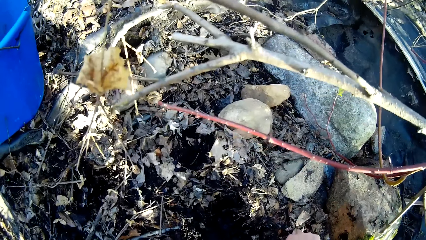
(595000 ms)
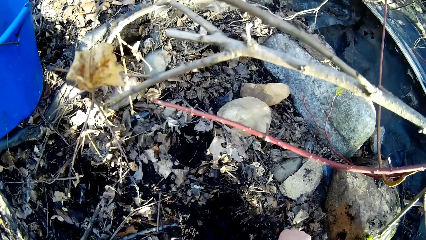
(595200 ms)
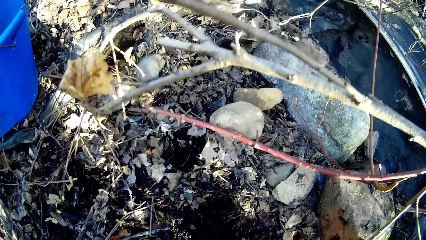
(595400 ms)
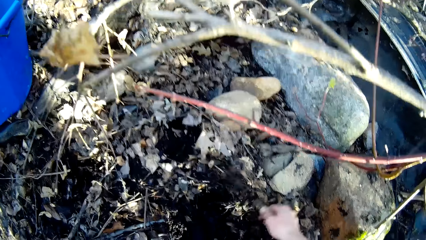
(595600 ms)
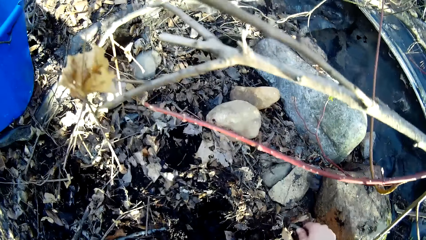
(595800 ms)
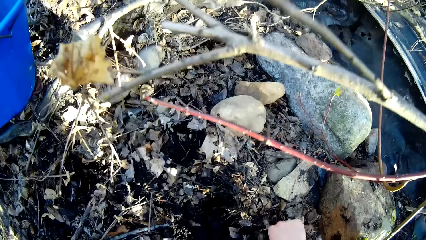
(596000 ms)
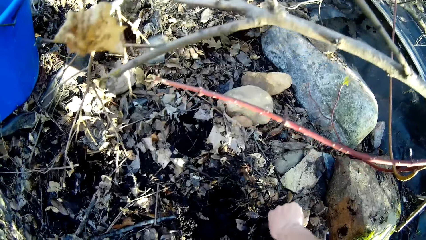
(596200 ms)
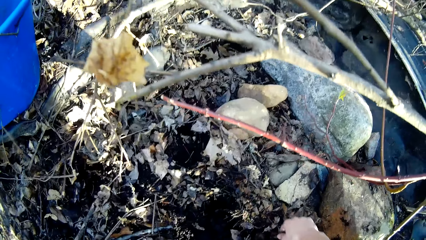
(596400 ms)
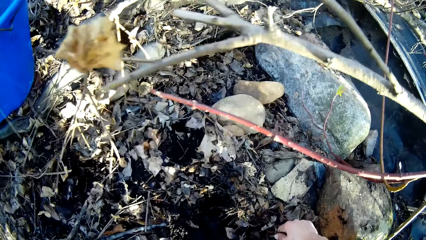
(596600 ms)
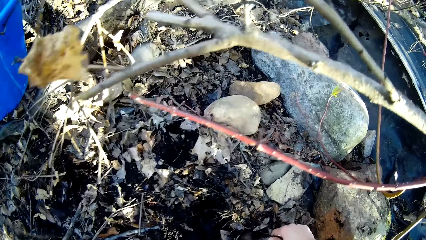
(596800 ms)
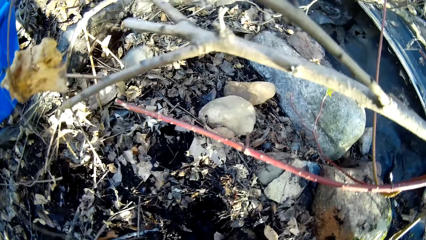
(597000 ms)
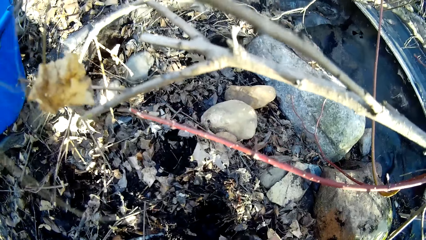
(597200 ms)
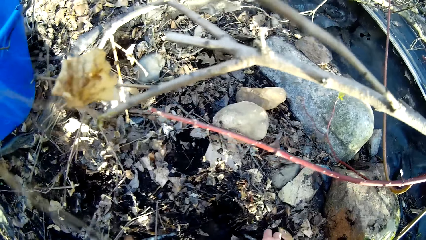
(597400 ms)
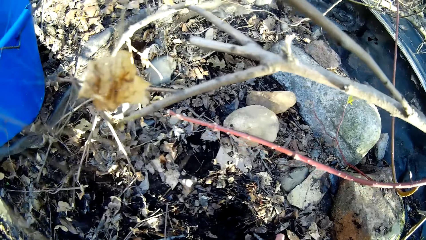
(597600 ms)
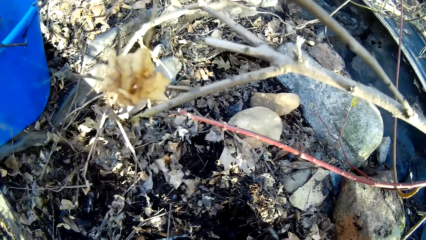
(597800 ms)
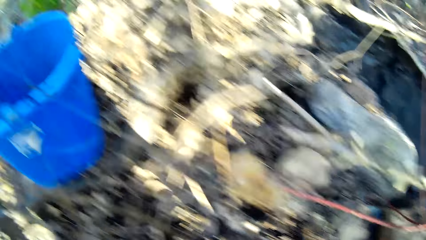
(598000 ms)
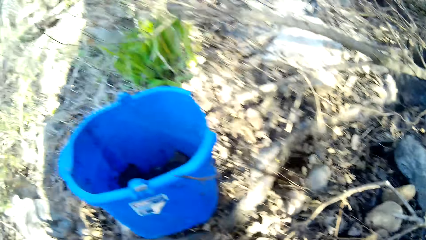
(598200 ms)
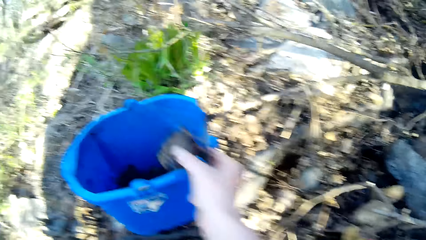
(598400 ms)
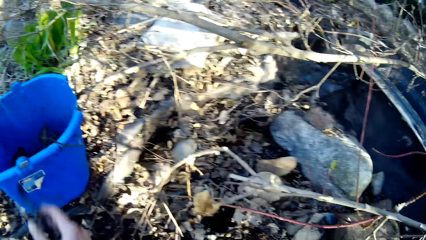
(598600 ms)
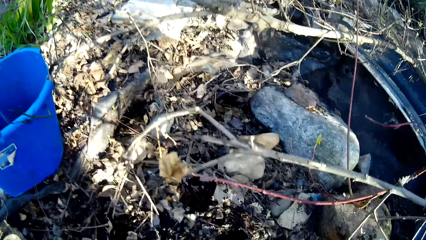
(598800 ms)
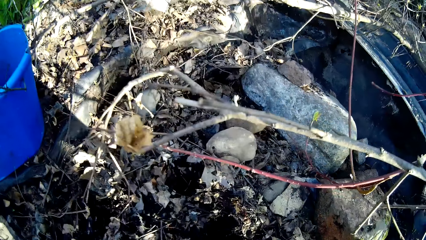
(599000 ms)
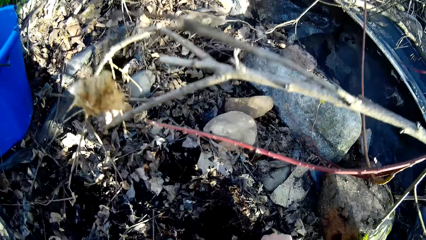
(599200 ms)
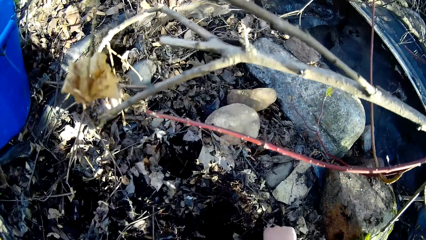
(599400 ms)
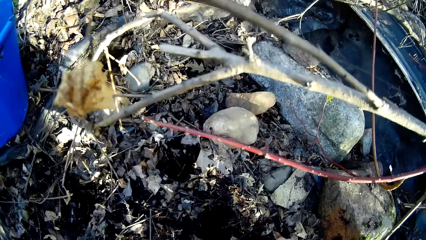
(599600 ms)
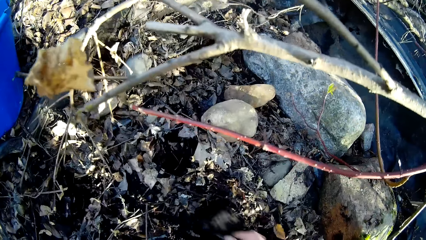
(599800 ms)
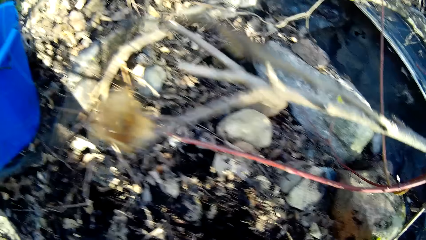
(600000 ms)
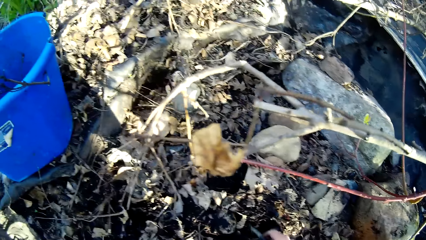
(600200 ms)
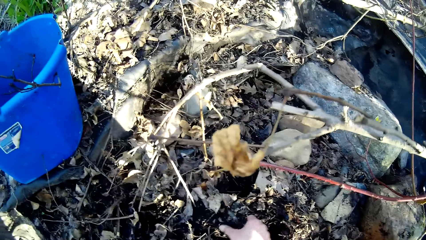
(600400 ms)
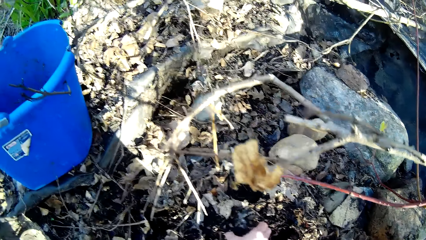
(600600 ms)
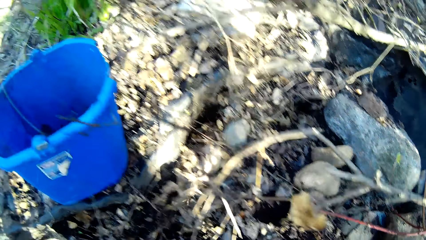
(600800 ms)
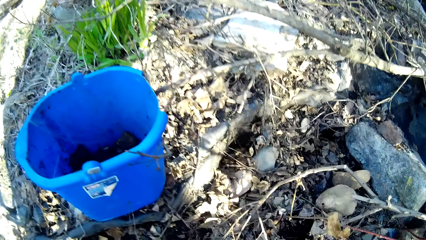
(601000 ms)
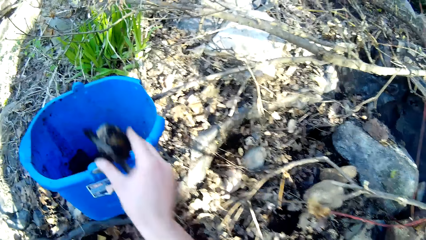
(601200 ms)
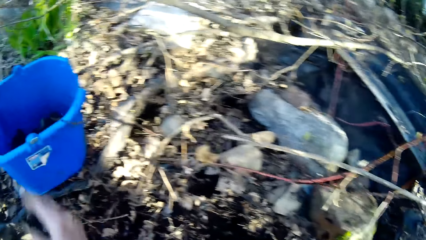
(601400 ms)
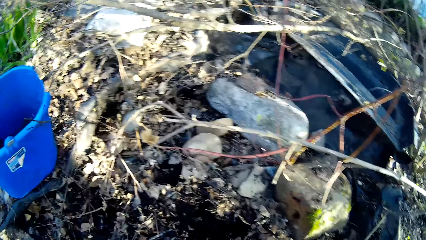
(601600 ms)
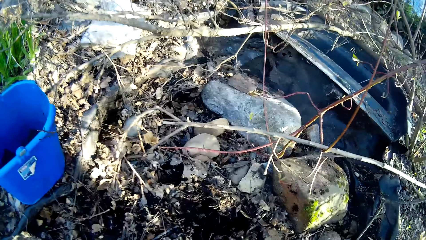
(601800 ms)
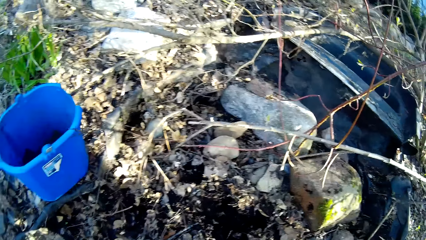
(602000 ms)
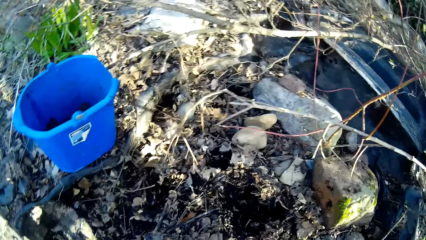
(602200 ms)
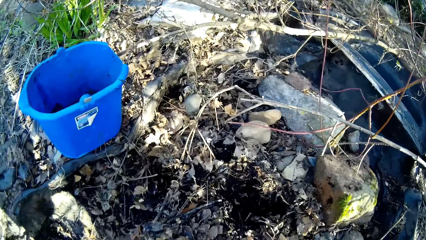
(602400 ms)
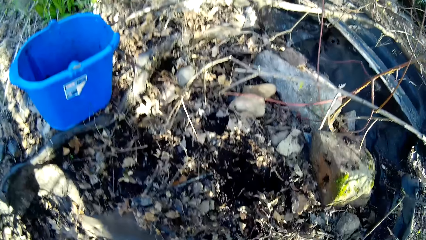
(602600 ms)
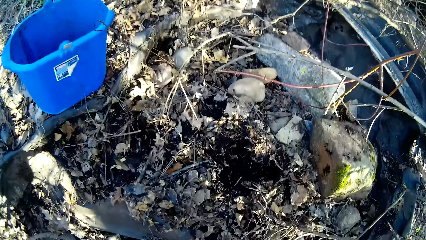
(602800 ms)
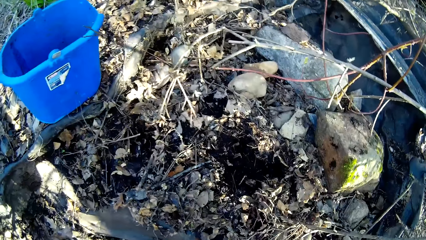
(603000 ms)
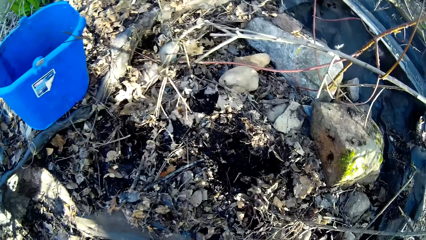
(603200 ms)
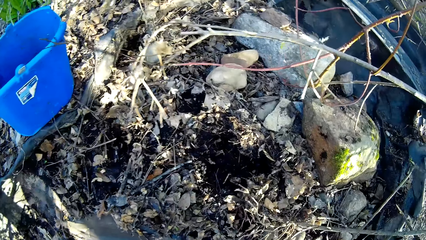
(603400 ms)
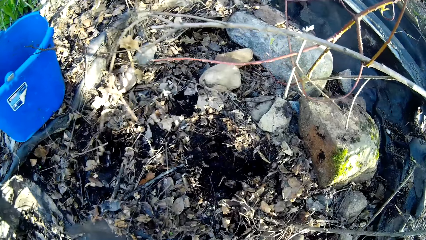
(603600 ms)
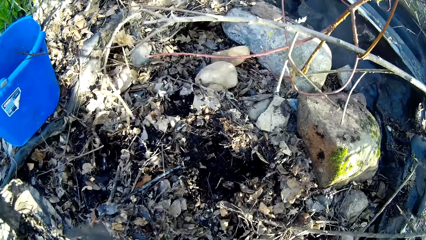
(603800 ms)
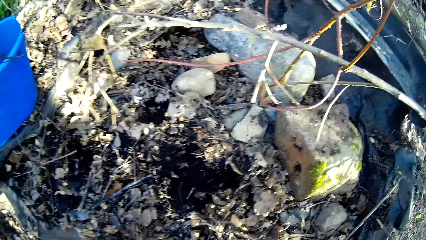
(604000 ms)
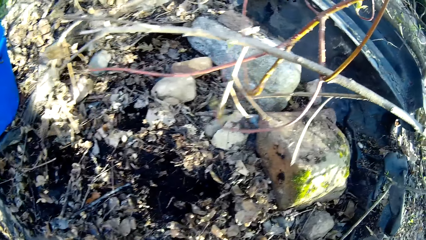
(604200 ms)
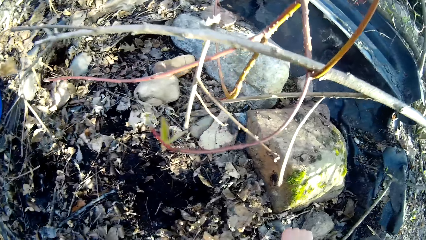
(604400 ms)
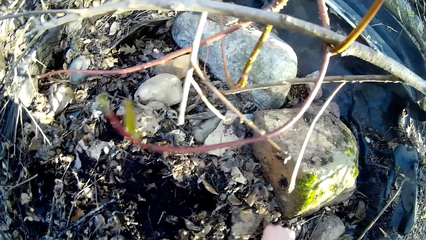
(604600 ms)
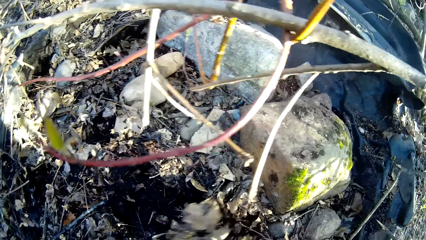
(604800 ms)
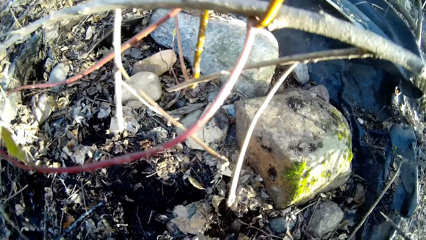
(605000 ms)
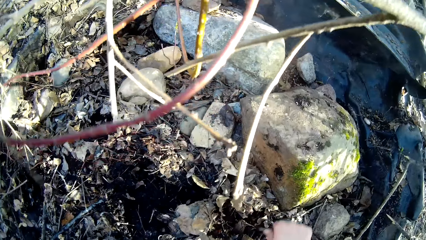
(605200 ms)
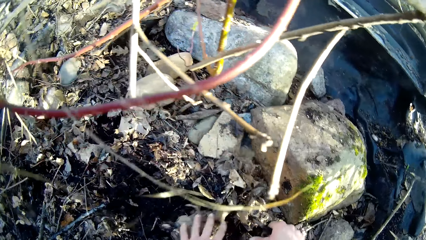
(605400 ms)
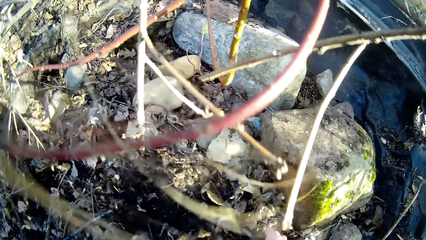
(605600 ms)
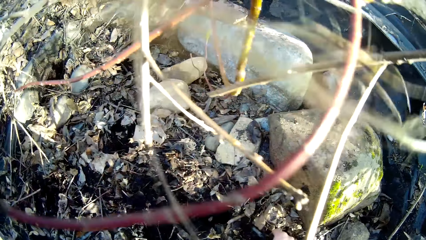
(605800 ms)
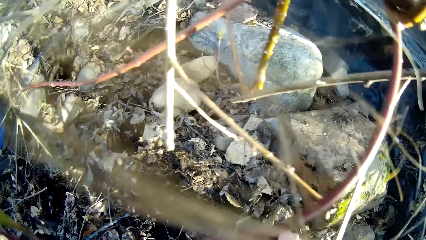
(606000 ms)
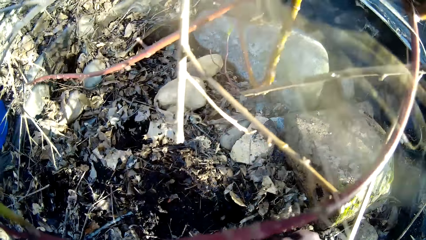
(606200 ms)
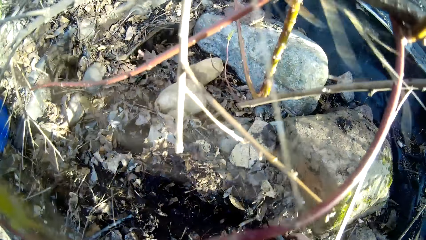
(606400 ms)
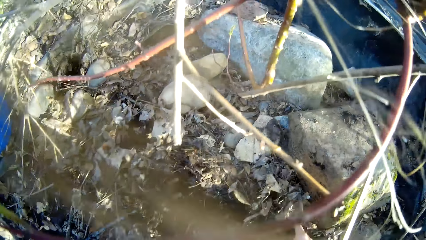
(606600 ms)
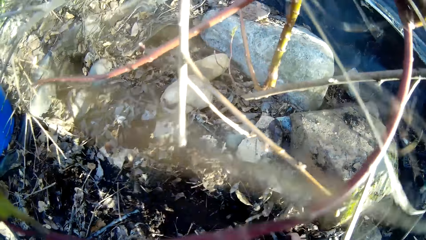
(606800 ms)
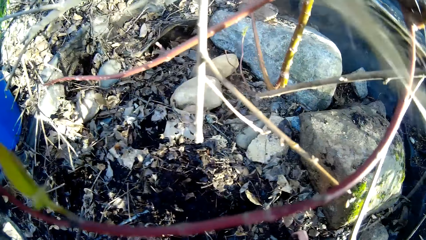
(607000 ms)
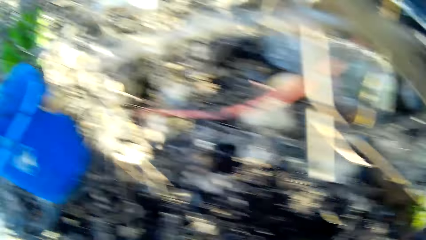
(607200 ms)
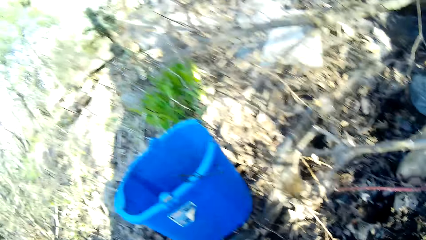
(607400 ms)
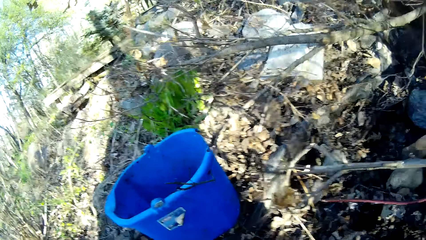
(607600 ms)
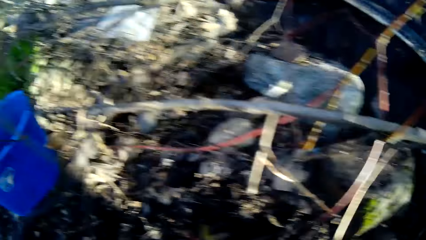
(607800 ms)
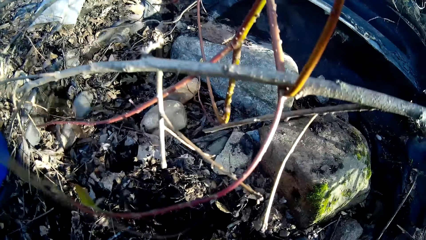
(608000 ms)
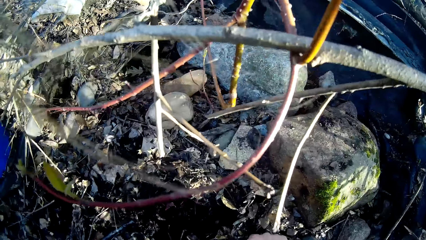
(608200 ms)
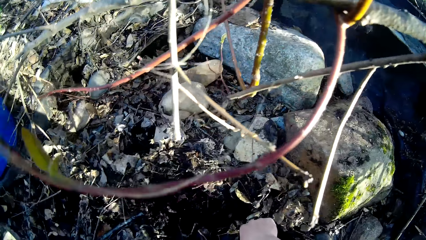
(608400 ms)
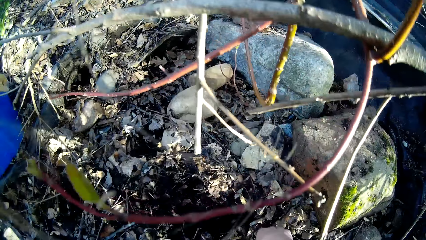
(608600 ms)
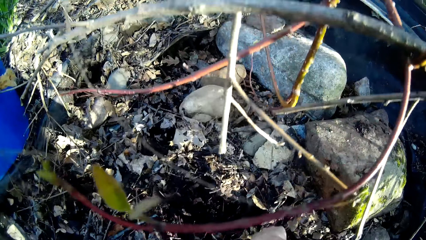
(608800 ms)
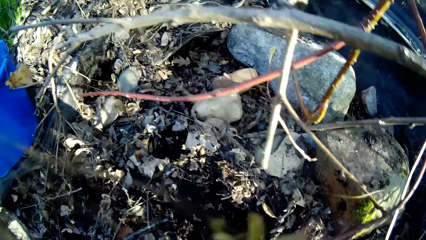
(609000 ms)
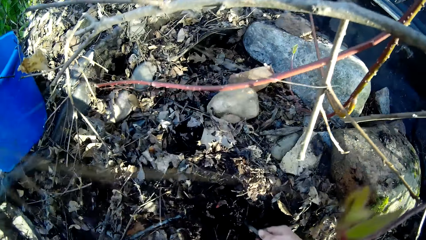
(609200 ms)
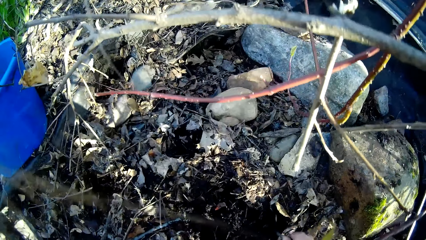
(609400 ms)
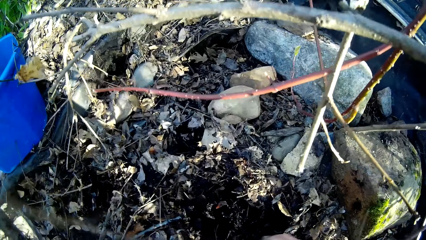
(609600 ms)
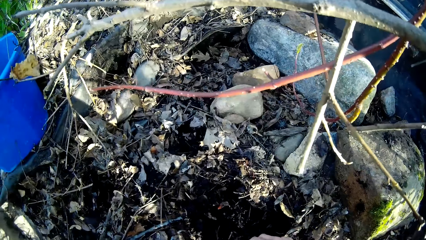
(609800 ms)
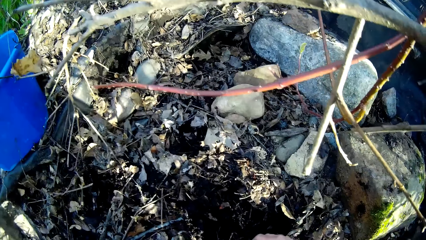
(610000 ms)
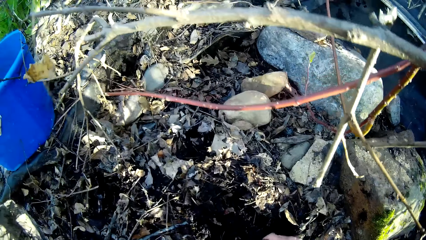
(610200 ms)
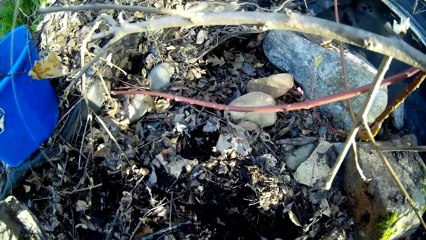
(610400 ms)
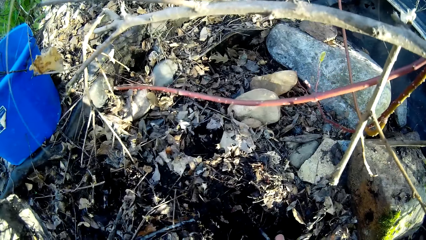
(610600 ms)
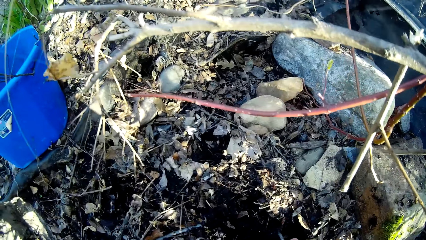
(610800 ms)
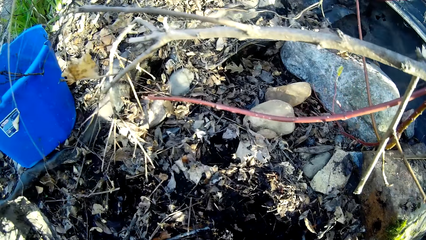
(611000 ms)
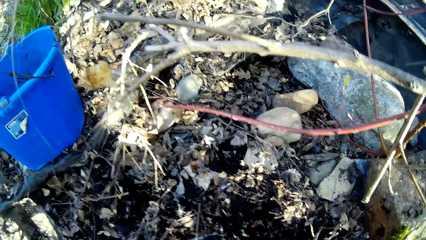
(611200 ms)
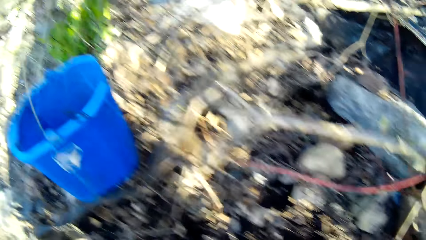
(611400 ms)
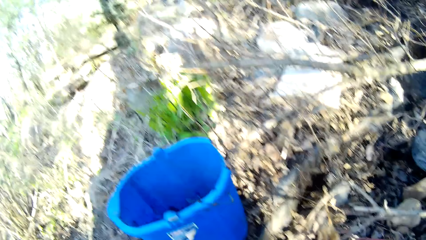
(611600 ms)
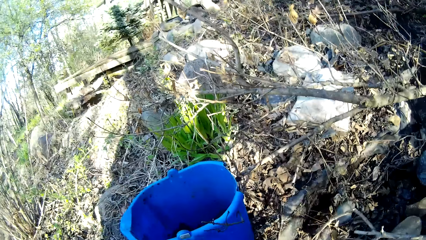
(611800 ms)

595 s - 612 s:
The camera wearer picks up rocks on the ground with her right hand. She drops the rocks in a bucket with her right hand. She picks up the rocks on the ground with her right hand. She drops the rocks in the bucket with her right hand. She looks around a forest. She picks up the rocks on the ground with her right hand. She picks up the rocks with both hands. She drops the rocks in the bucket with her left hand. She looks around the forest. She picks up the rocks on the ground with her right hand.
